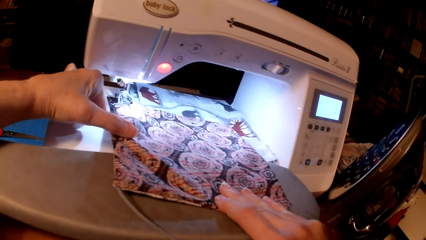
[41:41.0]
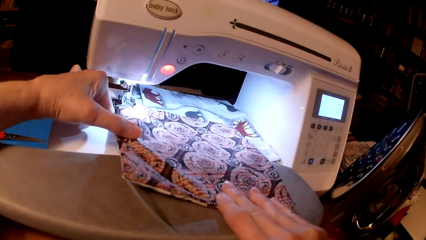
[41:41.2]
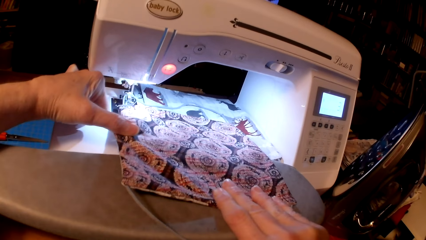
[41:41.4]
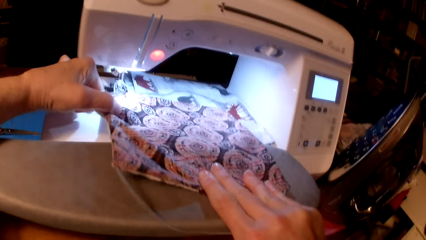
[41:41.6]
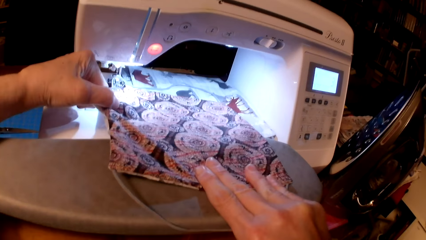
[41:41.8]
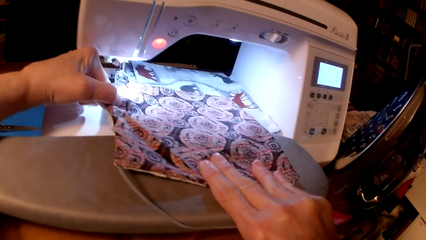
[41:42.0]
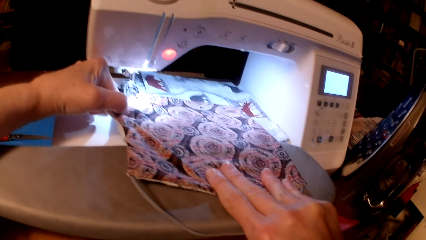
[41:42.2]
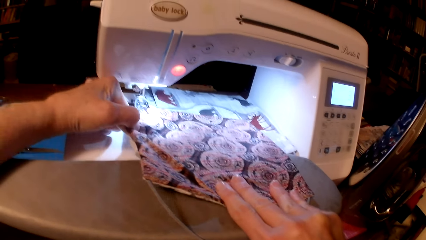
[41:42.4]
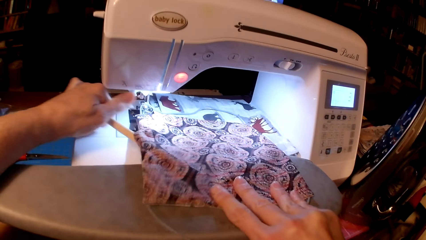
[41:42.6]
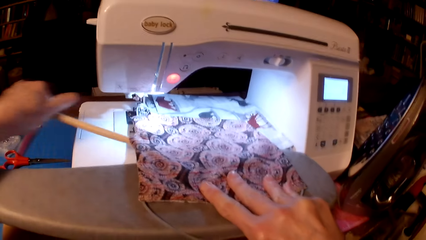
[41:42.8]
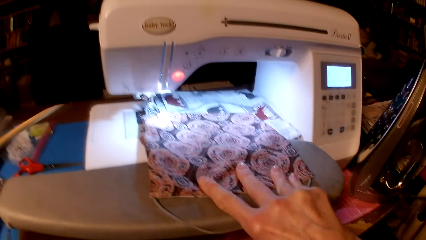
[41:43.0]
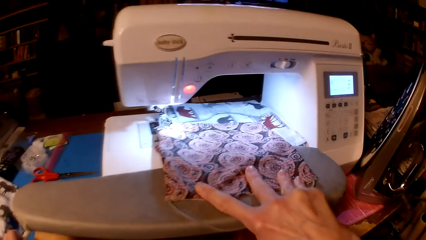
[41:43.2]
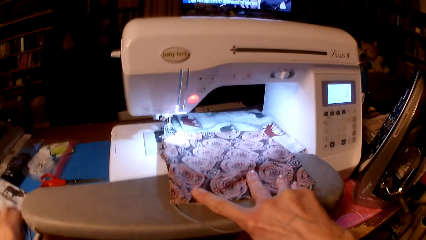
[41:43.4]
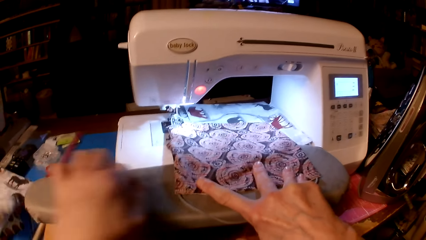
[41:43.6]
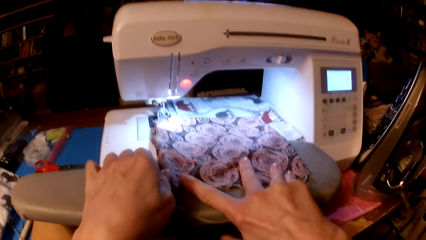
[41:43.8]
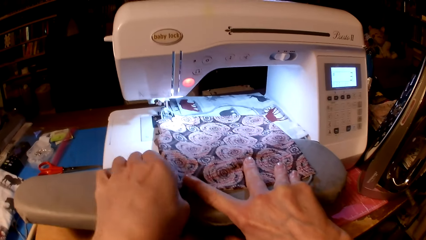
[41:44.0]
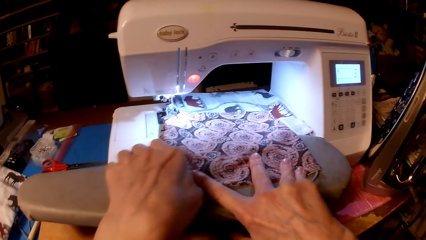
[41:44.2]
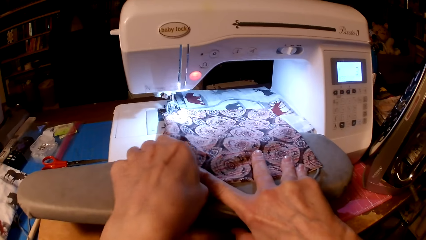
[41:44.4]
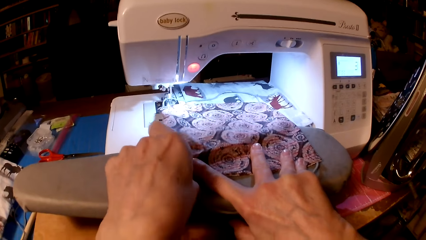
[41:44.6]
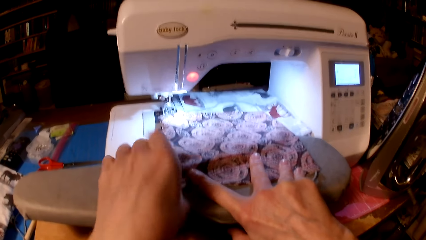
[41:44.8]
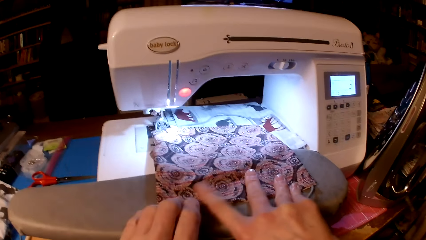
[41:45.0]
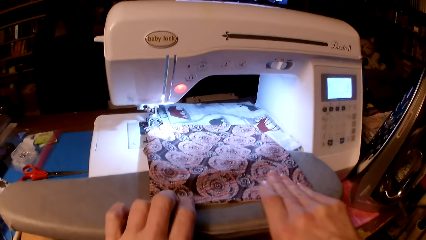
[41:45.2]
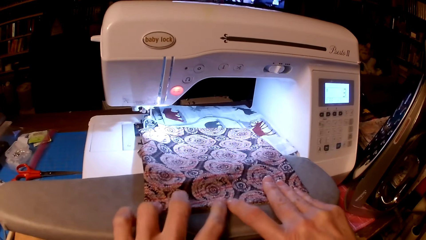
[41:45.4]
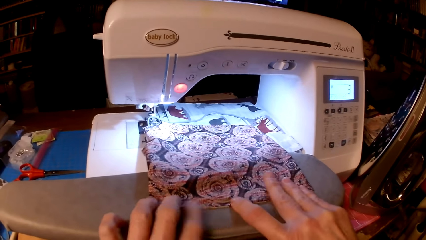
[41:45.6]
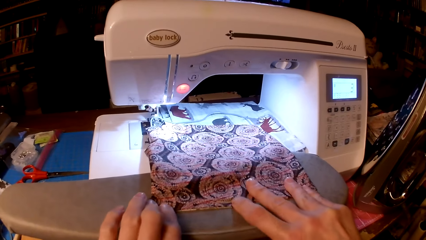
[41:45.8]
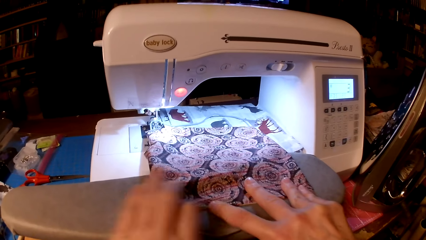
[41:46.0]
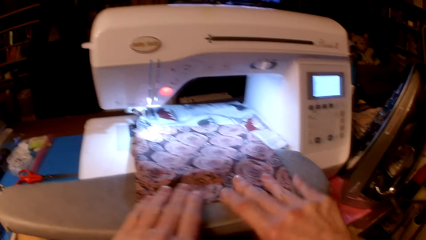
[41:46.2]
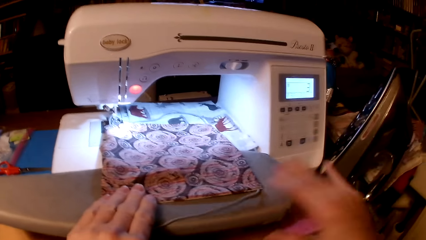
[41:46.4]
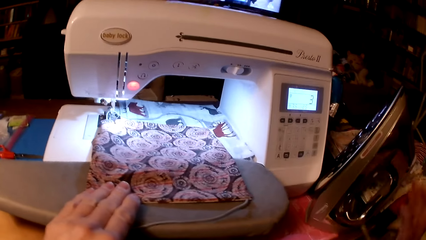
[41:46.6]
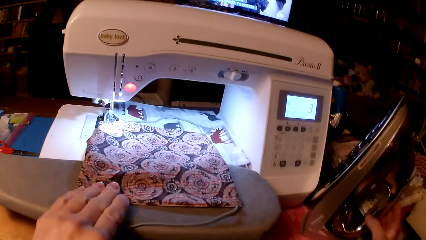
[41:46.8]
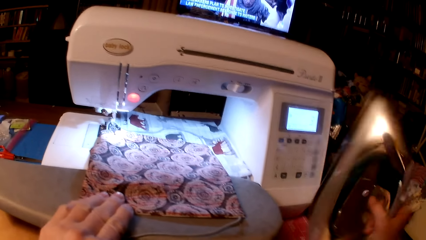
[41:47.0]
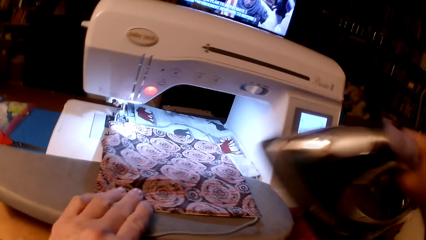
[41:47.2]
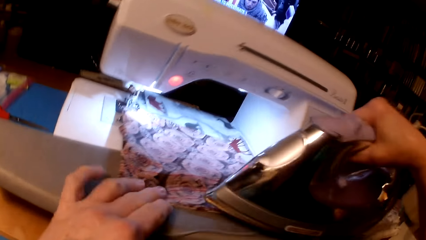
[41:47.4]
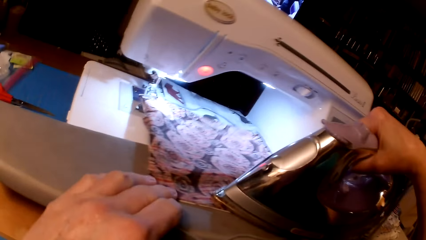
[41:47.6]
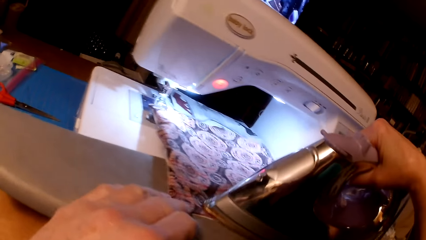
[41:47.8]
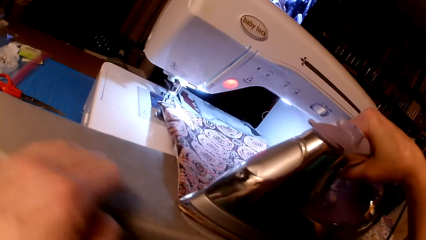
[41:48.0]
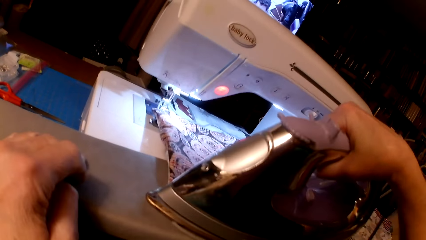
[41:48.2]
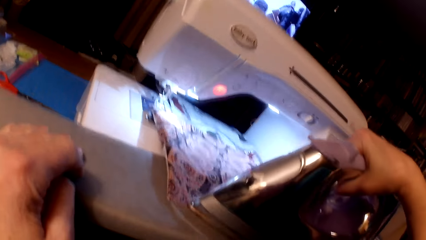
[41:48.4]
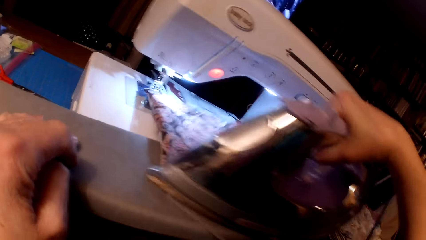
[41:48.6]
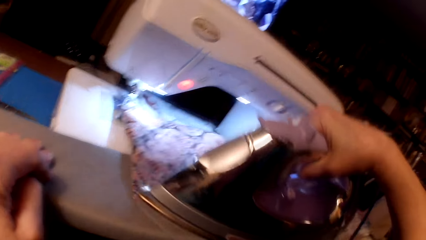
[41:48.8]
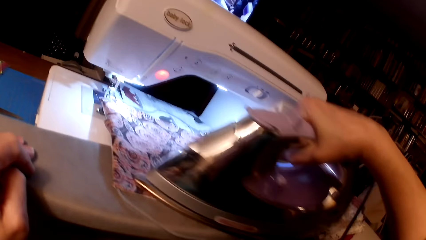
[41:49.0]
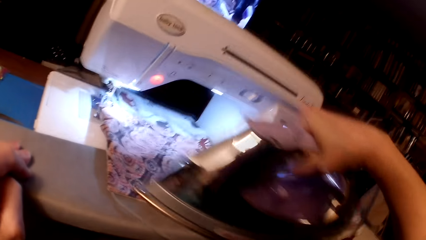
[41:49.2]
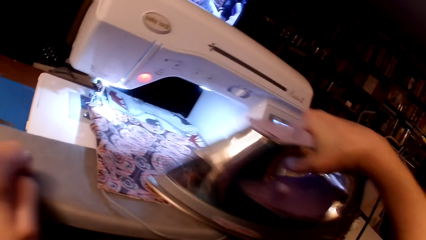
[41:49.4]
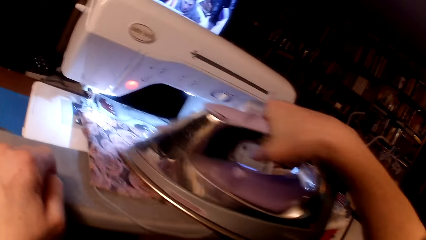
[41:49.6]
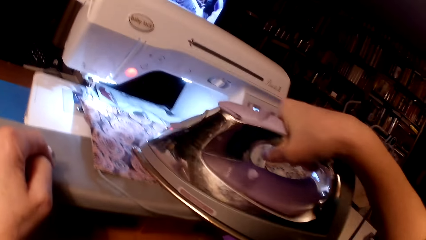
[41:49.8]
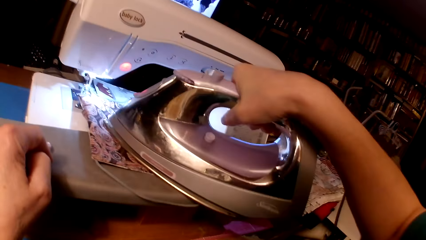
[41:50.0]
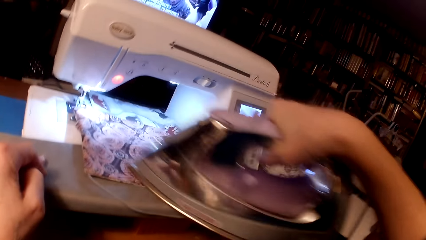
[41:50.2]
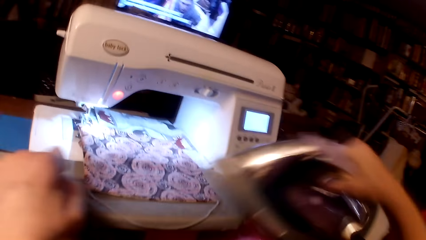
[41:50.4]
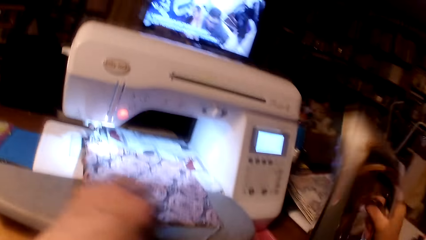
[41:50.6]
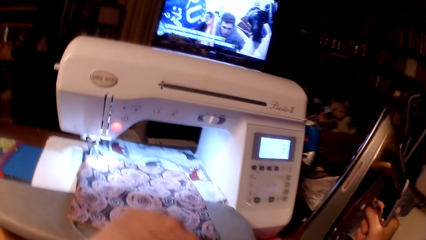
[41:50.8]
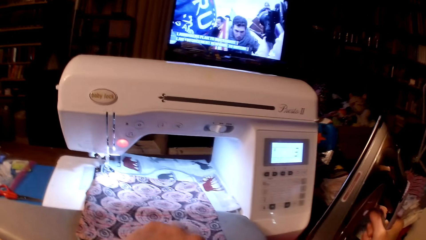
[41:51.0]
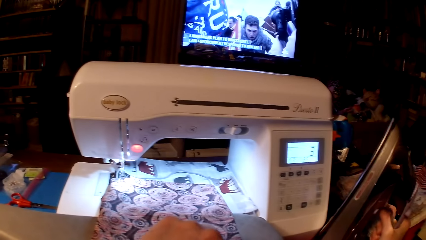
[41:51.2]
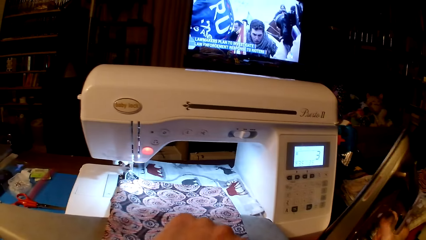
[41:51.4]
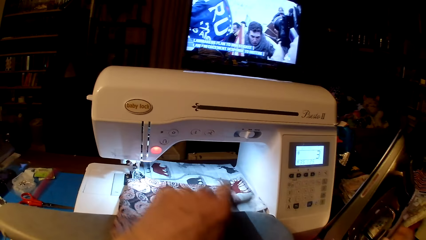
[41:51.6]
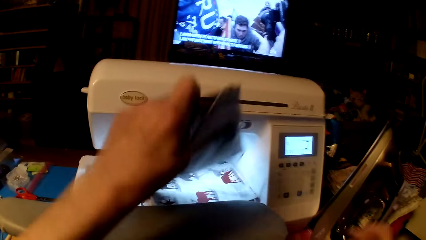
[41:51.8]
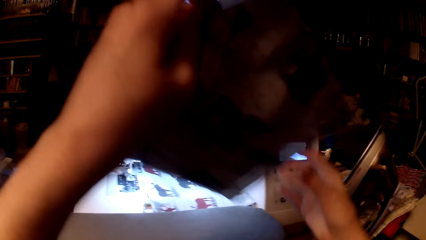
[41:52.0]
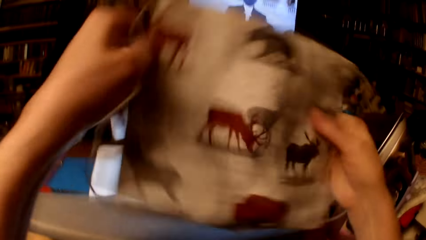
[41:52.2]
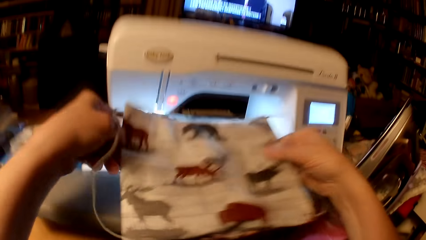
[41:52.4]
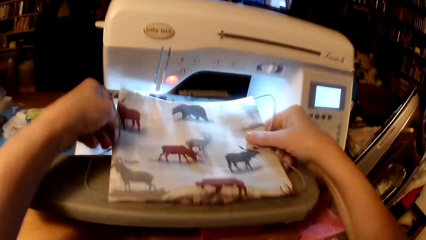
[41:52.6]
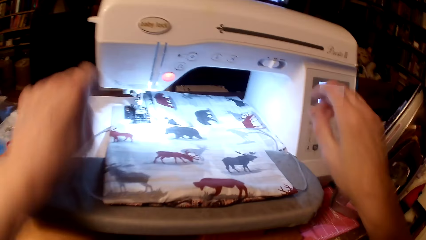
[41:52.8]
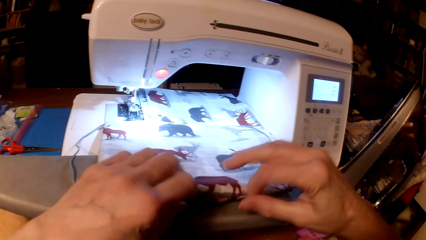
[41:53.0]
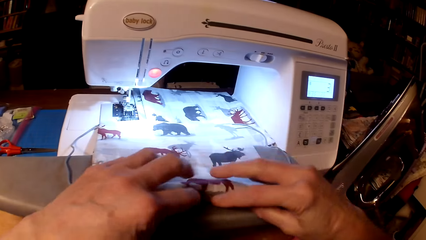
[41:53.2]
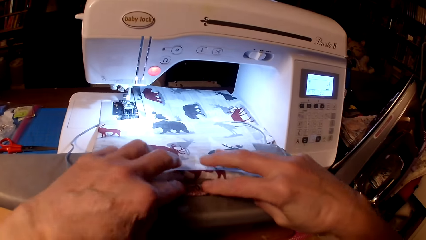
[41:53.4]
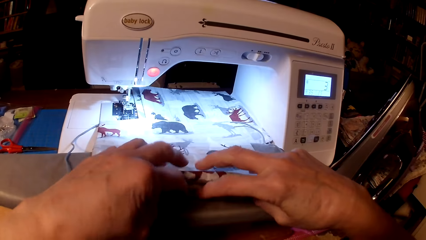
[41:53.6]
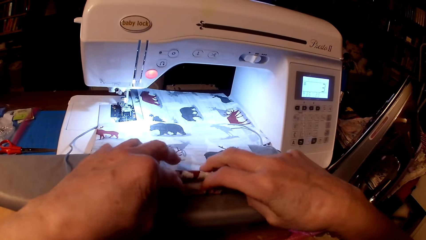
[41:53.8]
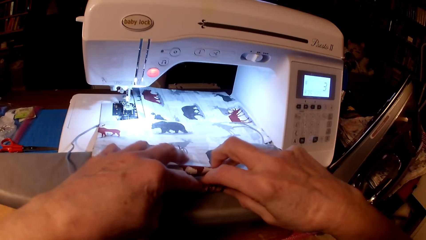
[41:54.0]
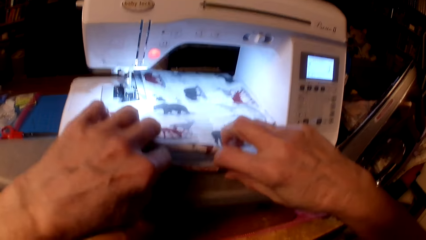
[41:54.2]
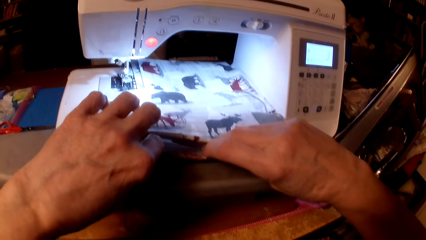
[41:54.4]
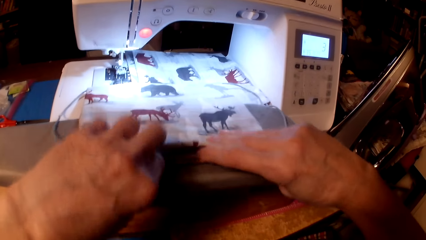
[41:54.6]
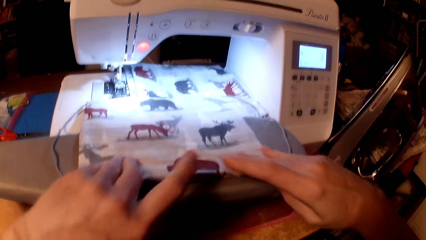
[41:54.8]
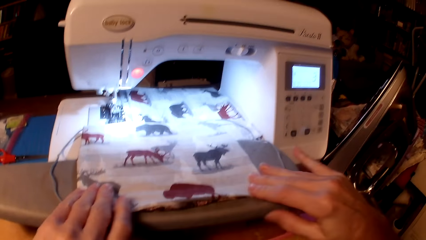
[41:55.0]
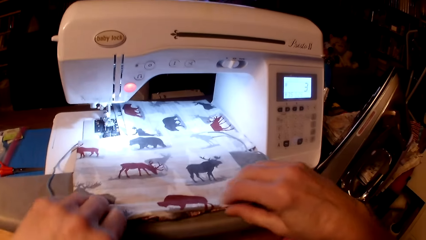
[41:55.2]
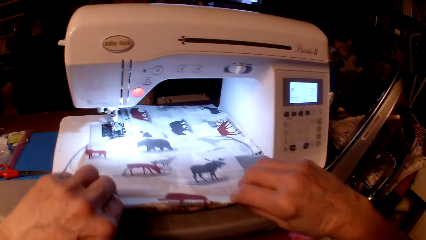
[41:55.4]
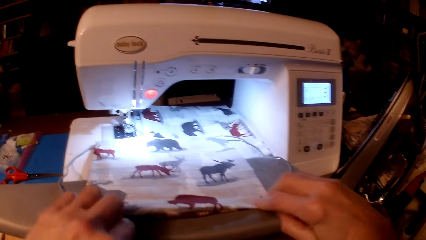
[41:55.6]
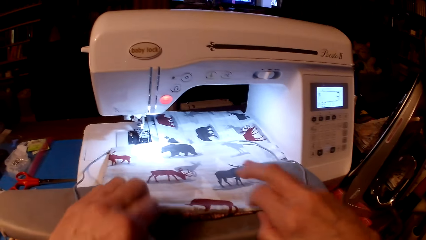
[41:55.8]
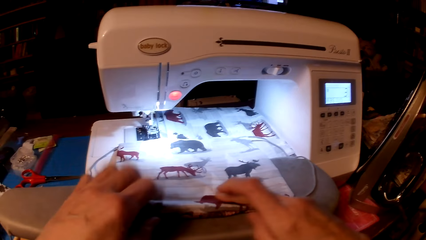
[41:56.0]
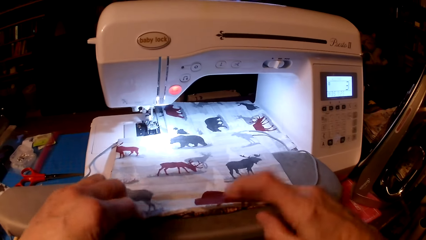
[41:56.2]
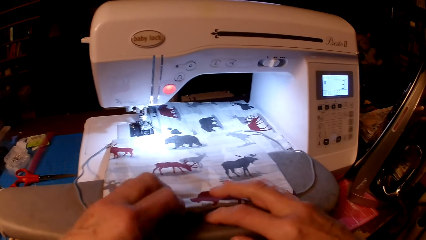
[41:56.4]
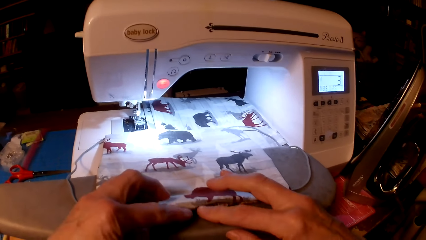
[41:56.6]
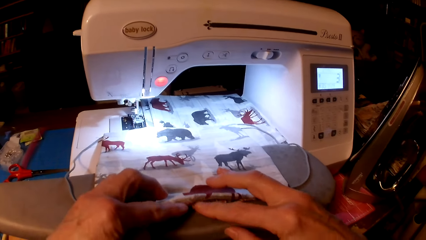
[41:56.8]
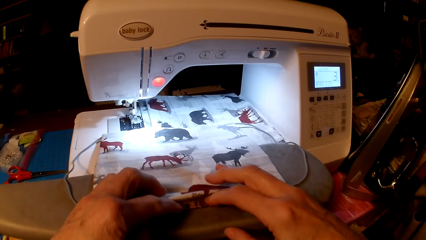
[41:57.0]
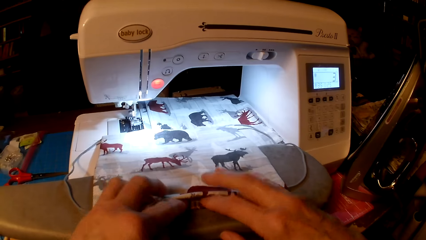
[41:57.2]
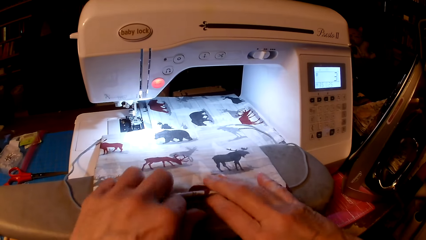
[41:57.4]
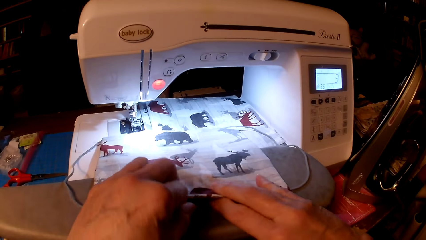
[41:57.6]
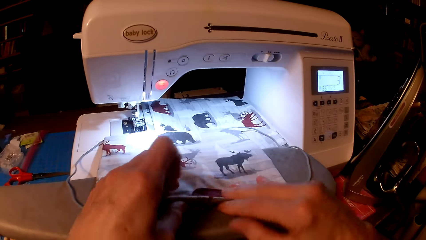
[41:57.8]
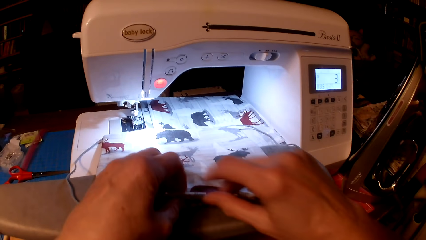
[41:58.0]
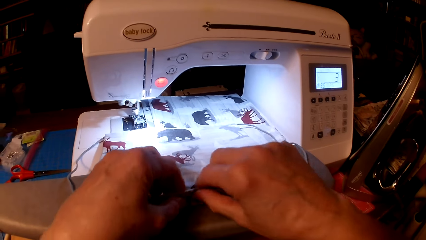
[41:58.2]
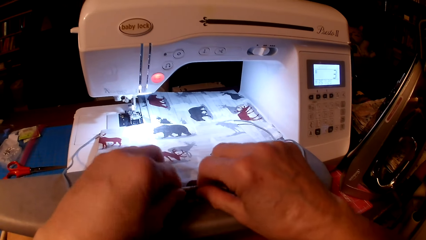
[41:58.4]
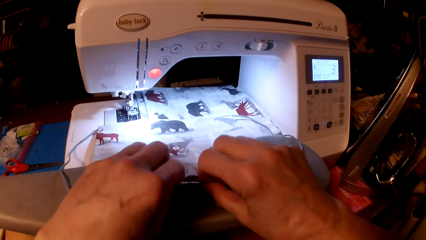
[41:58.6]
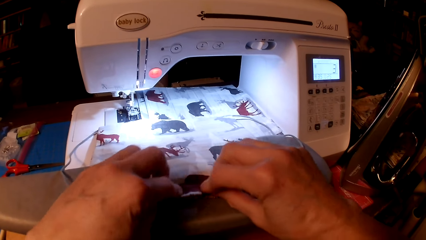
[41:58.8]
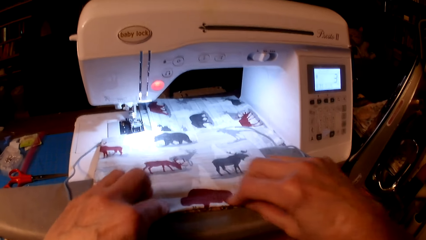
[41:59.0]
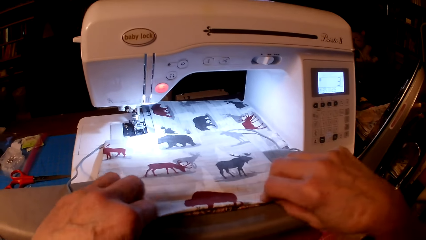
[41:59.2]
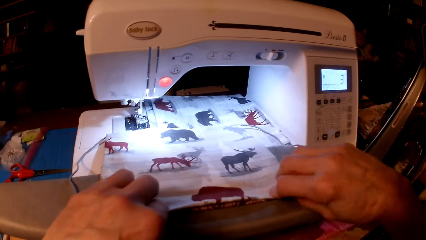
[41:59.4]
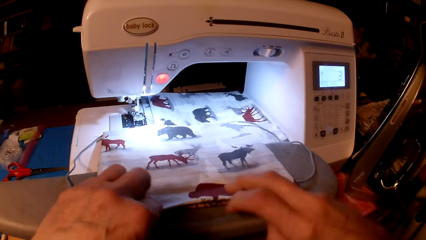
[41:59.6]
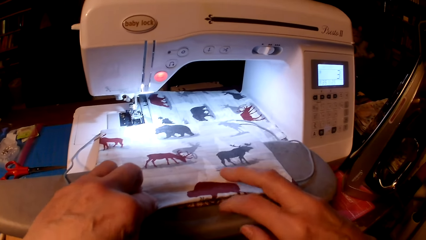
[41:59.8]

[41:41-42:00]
The camera wearer drops a wooden stick on the table. They align a pillow cushion. They pick an iron box. They iron the pillow cushion. They put the iron box on the table. They flip the pillow cushion. They align the pillow cushion.
